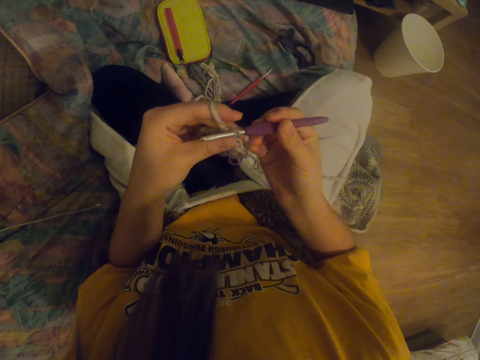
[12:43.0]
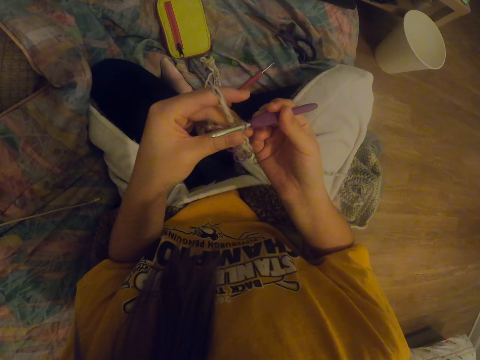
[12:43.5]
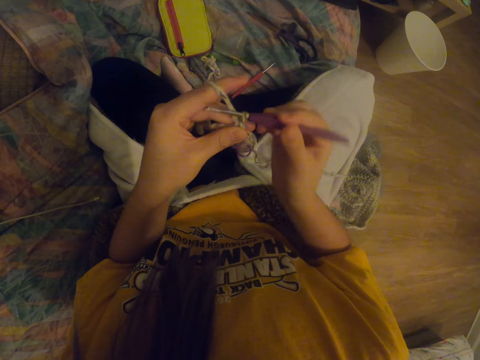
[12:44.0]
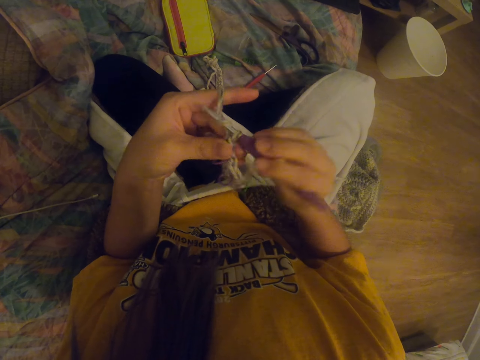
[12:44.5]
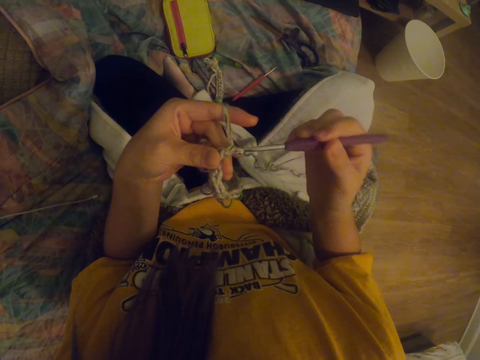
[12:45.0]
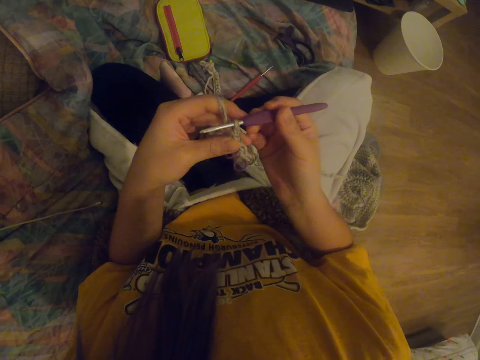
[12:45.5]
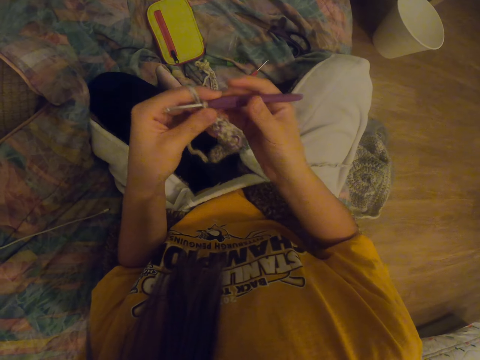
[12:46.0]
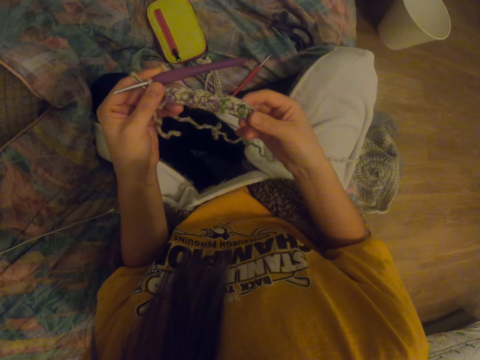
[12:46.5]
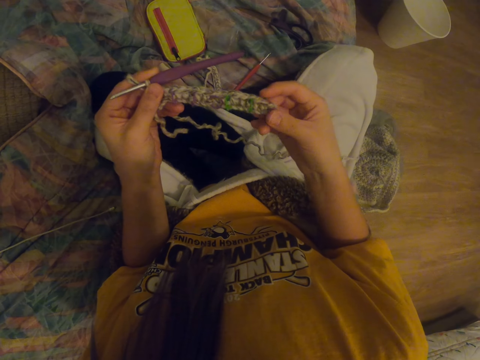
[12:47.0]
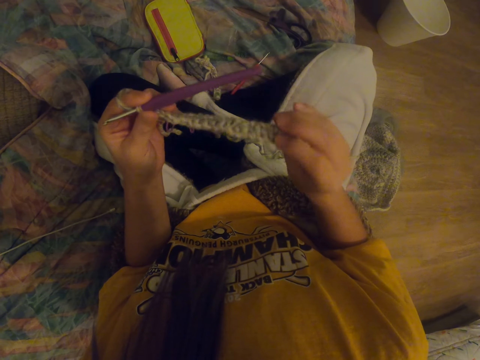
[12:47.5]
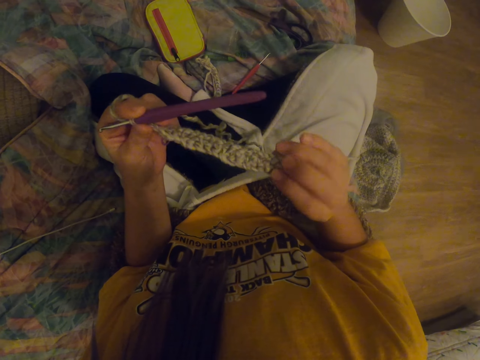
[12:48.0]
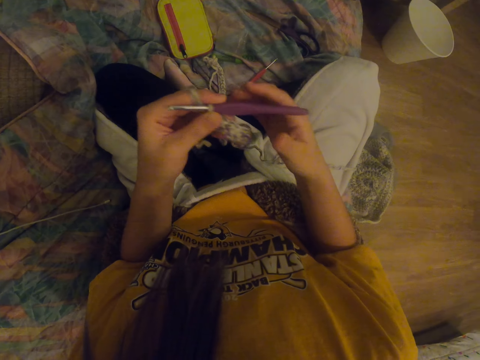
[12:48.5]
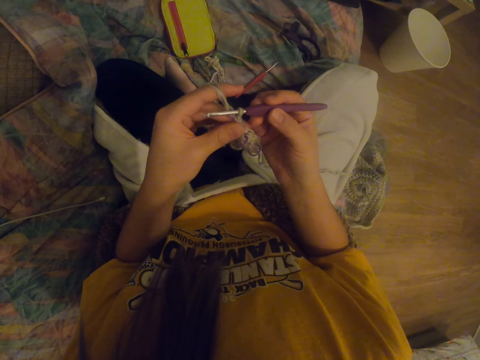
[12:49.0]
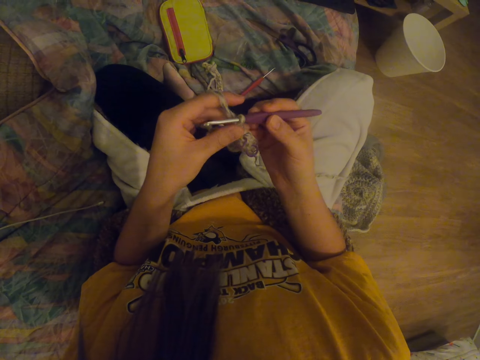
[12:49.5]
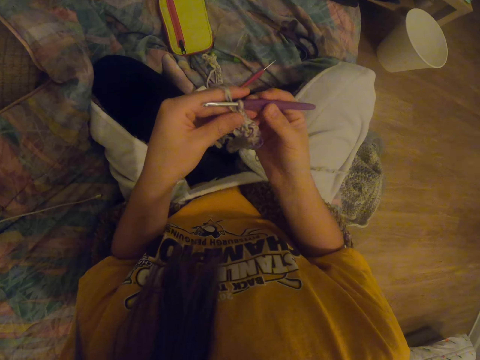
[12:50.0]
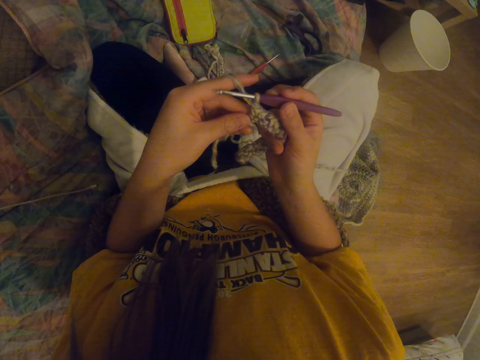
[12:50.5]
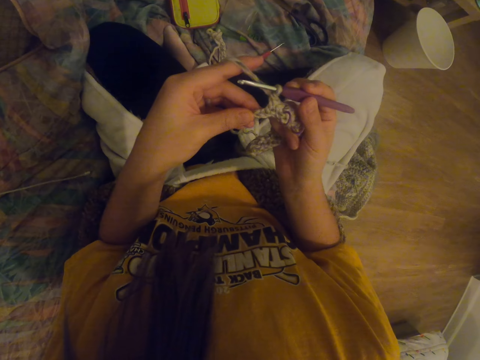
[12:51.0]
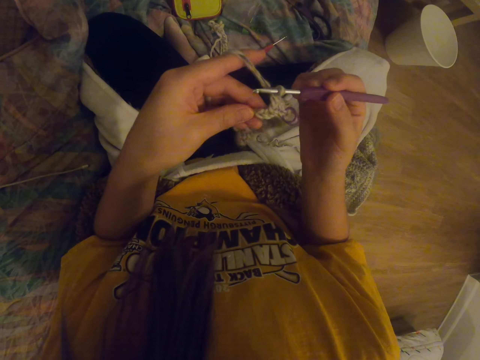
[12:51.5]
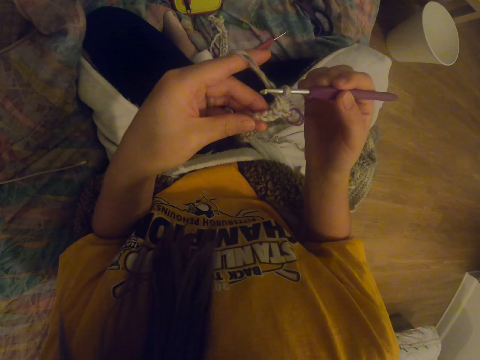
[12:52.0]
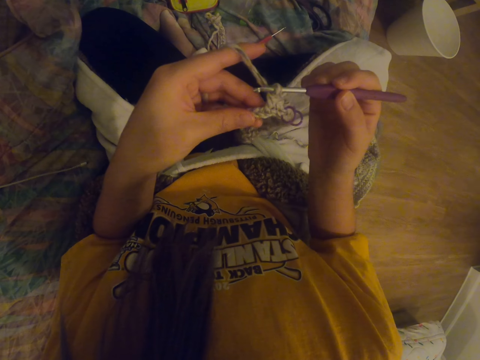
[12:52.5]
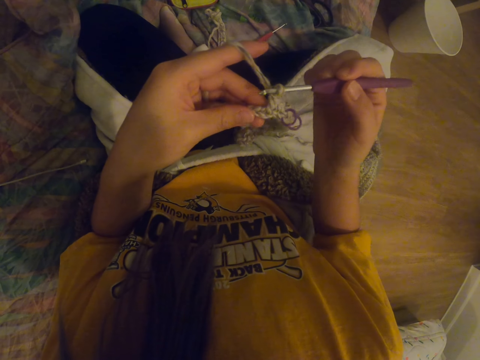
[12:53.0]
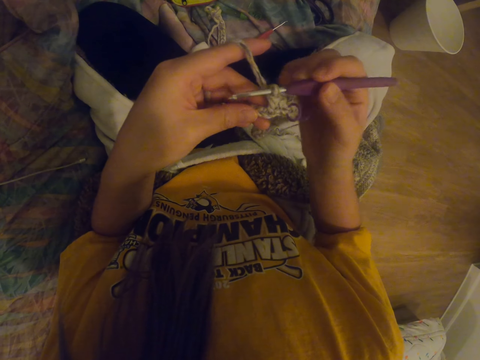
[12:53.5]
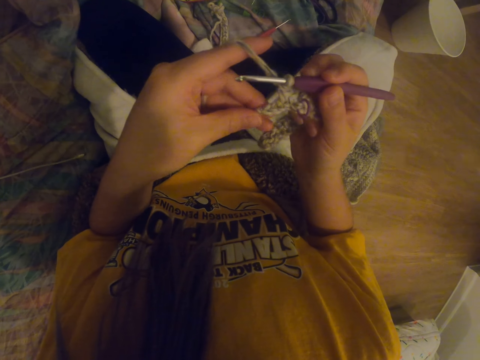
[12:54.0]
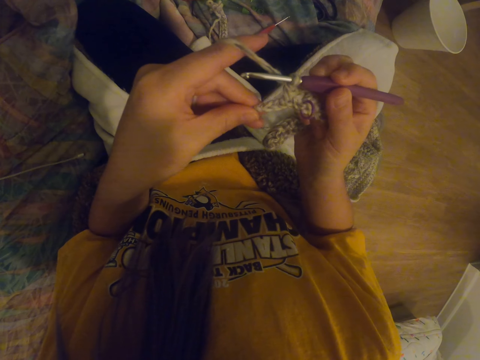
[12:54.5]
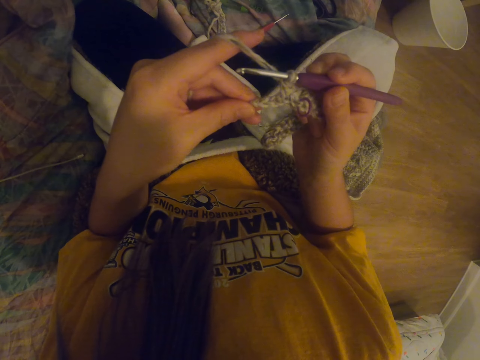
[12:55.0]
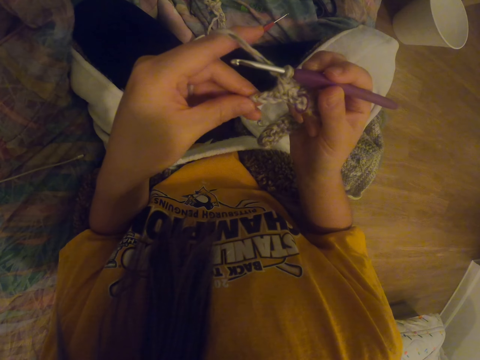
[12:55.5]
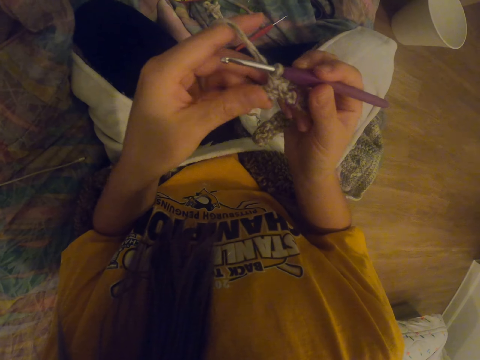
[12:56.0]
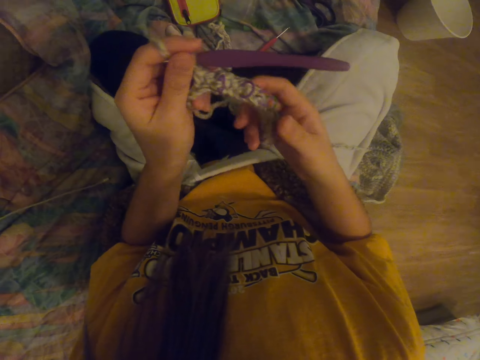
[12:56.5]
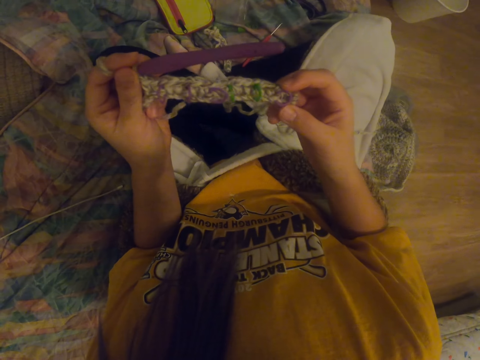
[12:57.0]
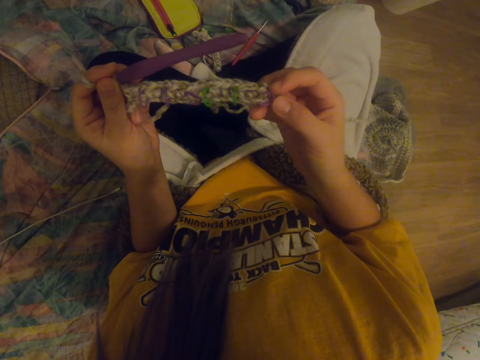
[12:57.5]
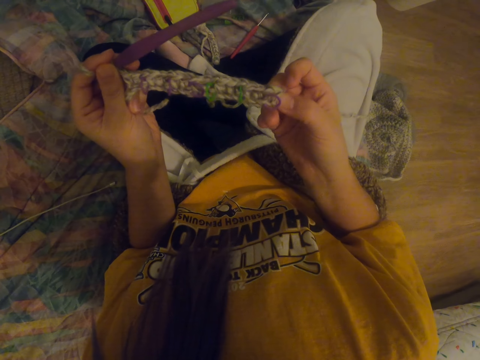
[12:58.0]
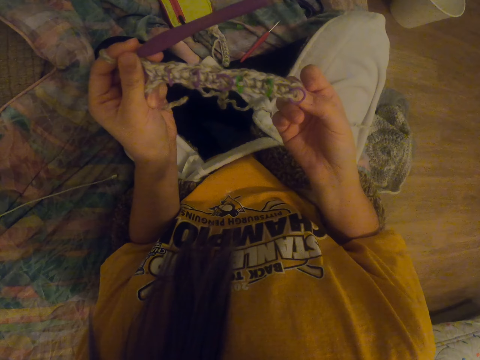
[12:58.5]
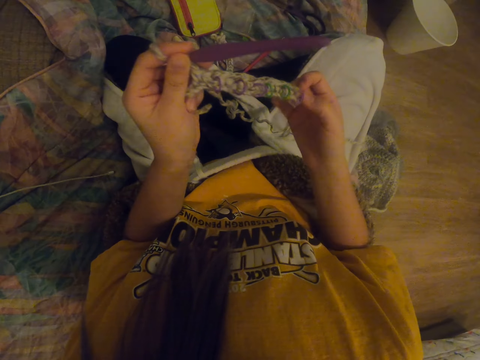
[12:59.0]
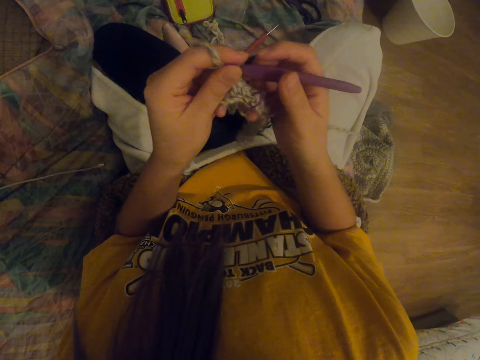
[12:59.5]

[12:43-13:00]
The camera wearer stretches the garment. They hold a fabric with a hand. They turn the garment. They stare at the garment. They stare at the fabric. They stretch the garment and hold the fabric with a hand.

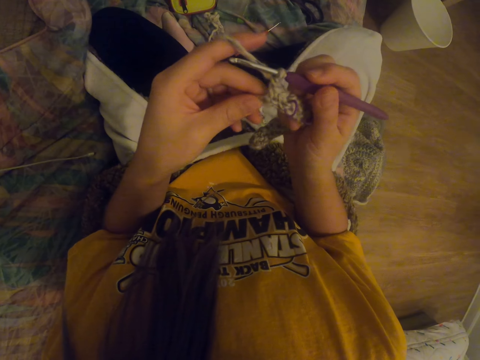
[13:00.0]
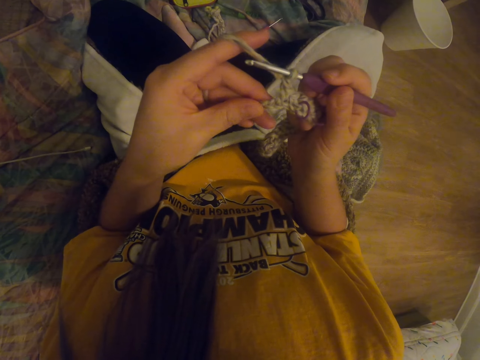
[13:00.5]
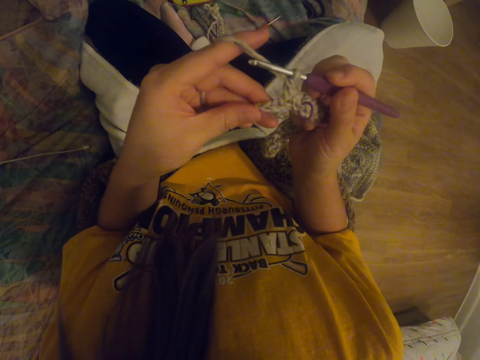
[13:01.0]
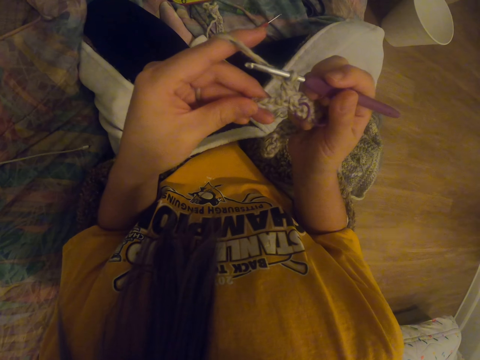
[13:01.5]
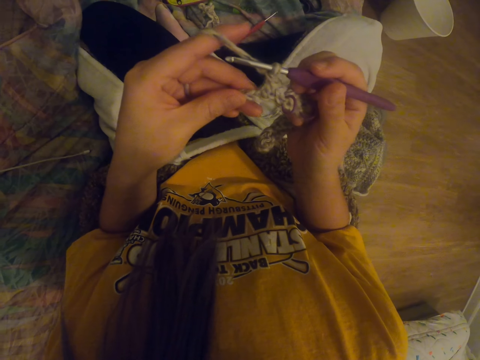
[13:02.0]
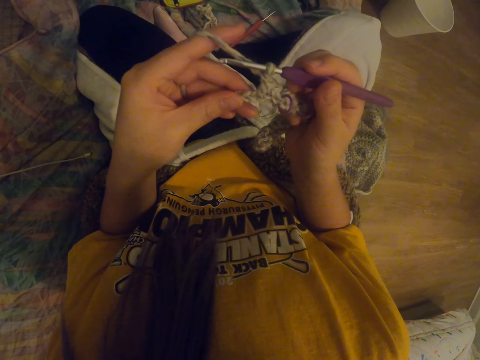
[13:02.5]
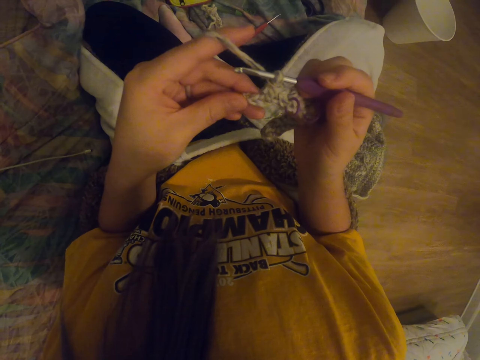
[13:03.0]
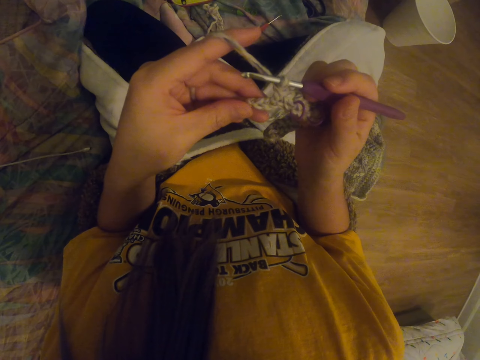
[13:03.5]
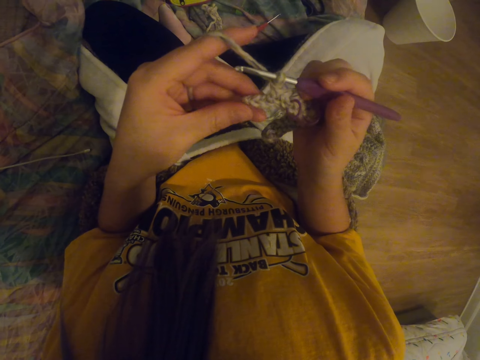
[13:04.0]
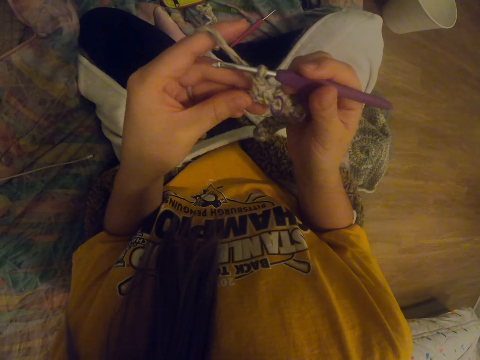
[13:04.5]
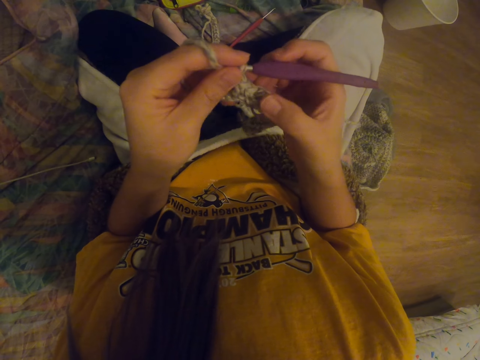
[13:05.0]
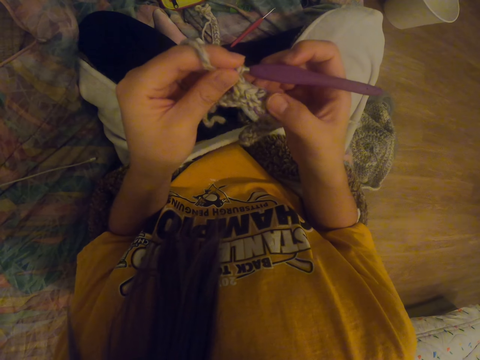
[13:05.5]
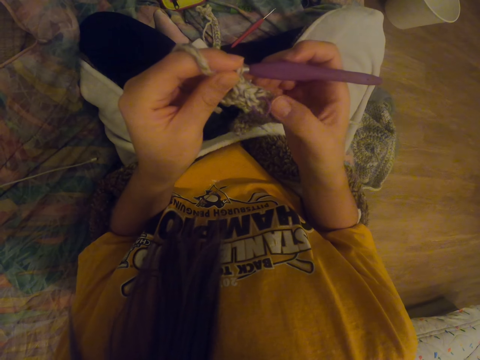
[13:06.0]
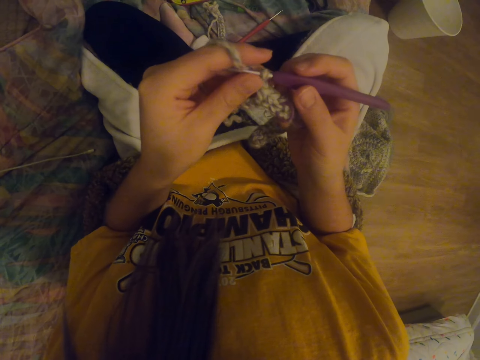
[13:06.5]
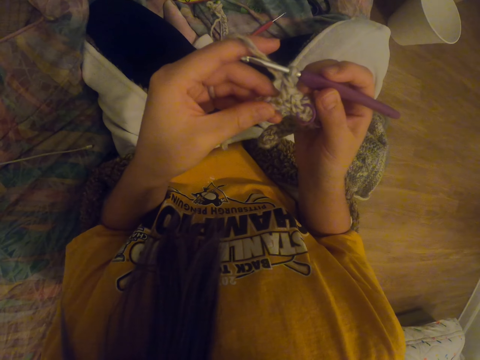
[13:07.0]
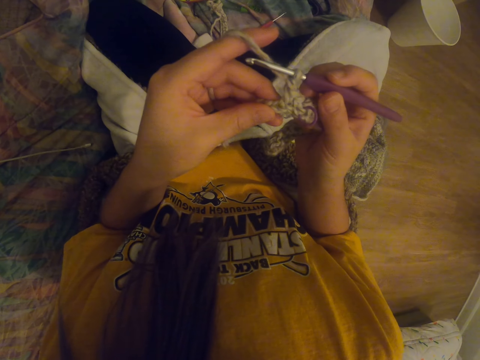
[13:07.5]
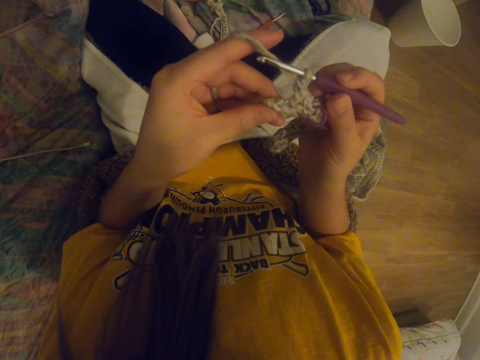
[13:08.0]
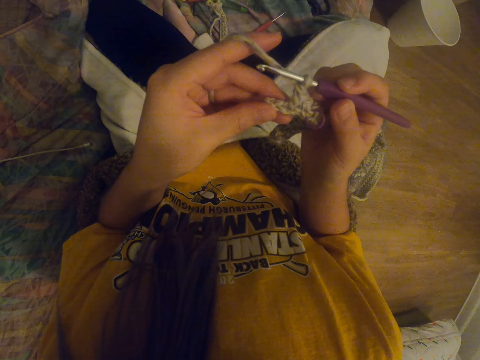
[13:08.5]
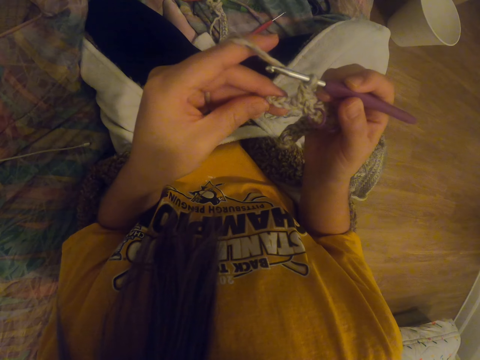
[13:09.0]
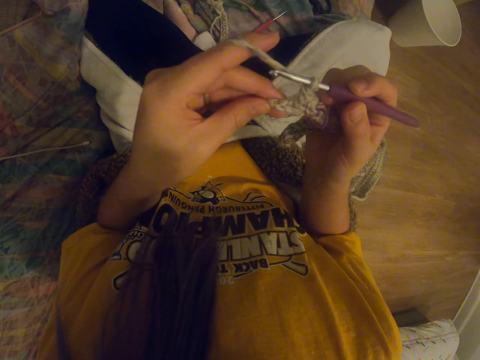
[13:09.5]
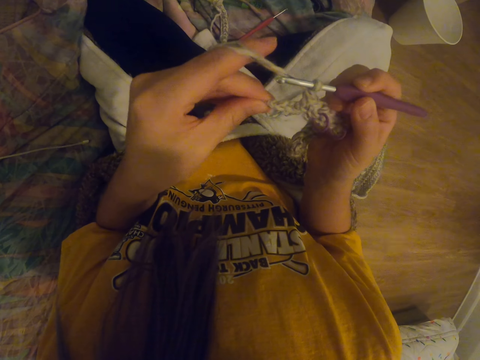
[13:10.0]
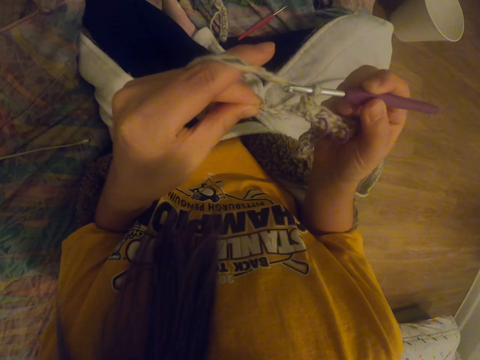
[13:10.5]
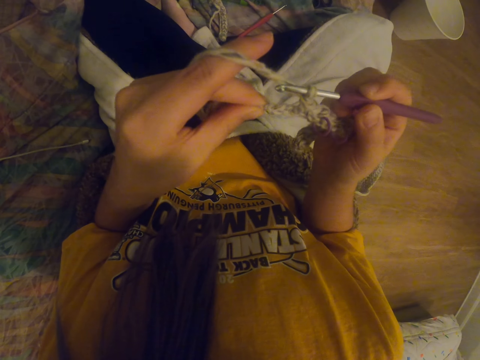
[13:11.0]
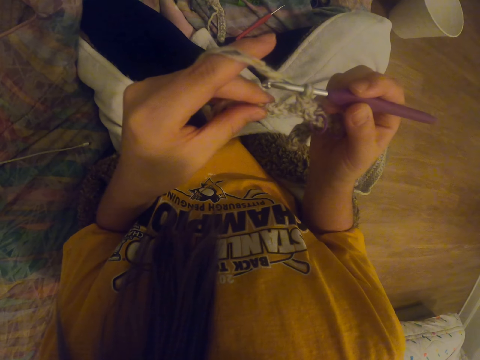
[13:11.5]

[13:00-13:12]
The camera wearer stares at the garment.
